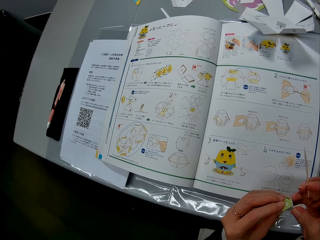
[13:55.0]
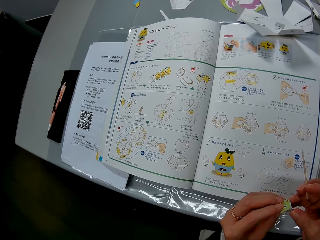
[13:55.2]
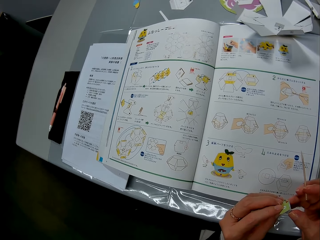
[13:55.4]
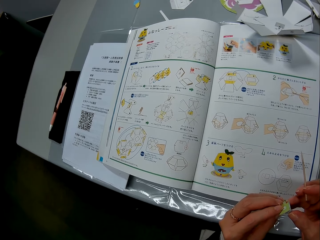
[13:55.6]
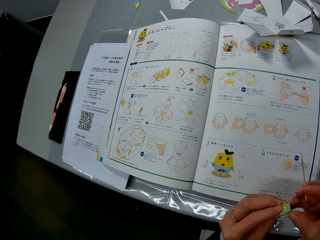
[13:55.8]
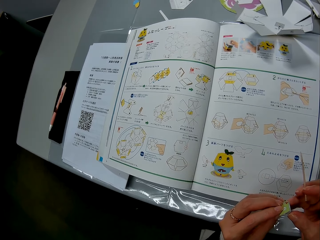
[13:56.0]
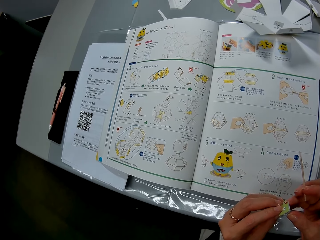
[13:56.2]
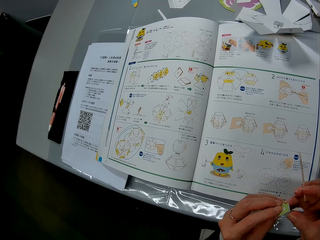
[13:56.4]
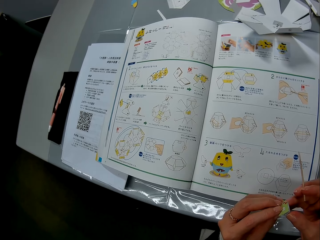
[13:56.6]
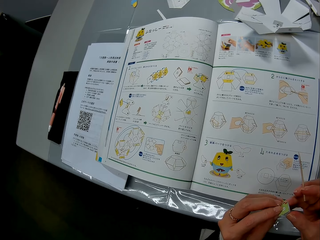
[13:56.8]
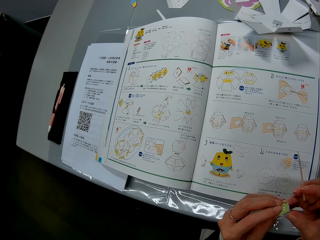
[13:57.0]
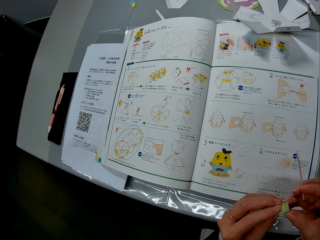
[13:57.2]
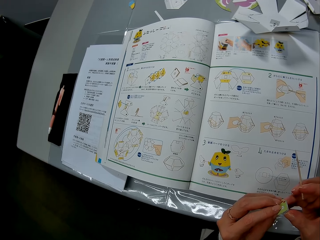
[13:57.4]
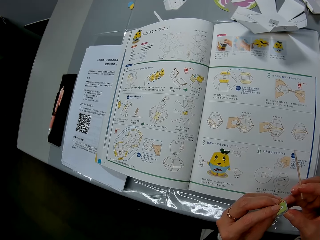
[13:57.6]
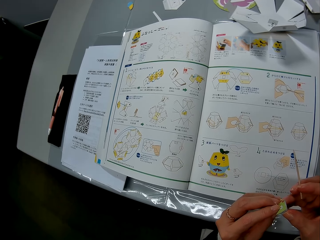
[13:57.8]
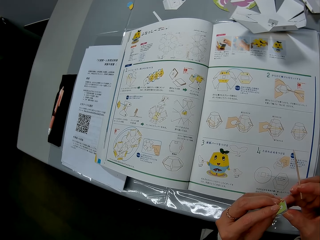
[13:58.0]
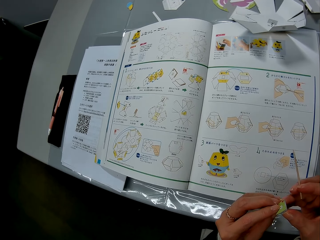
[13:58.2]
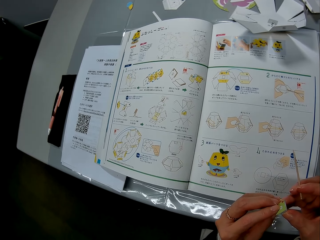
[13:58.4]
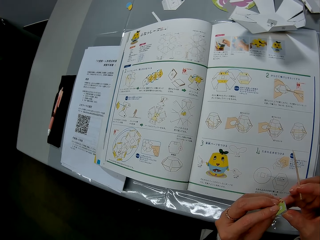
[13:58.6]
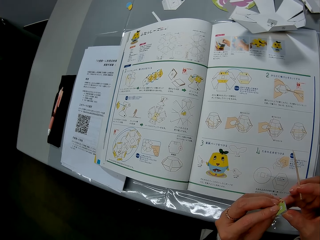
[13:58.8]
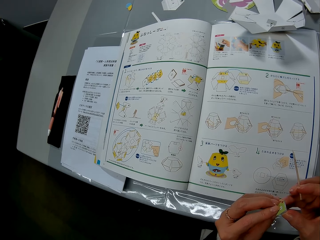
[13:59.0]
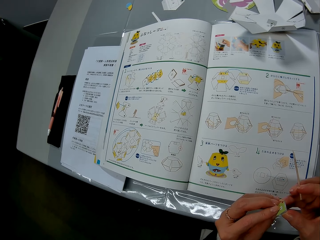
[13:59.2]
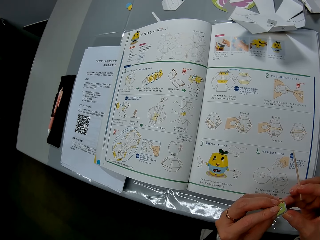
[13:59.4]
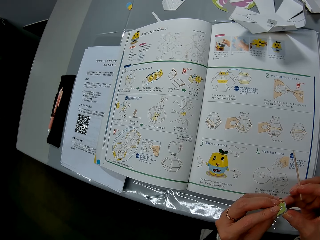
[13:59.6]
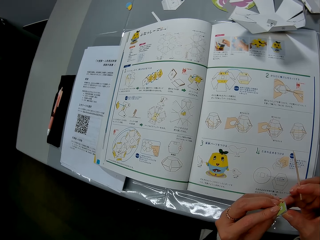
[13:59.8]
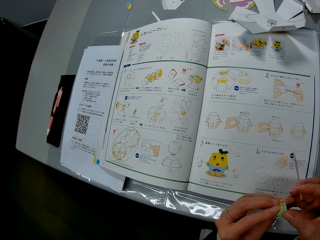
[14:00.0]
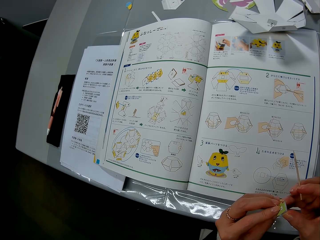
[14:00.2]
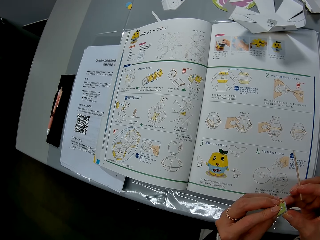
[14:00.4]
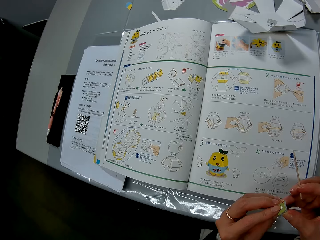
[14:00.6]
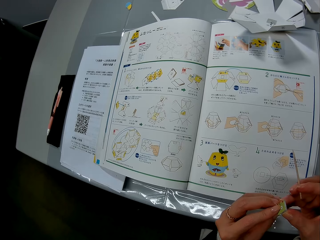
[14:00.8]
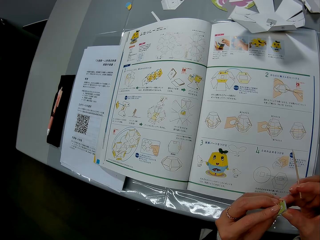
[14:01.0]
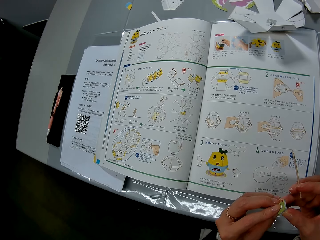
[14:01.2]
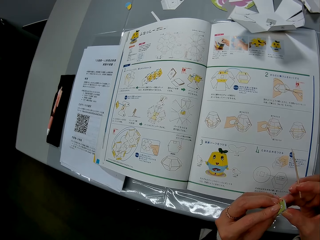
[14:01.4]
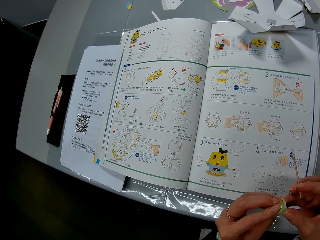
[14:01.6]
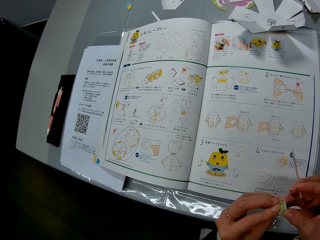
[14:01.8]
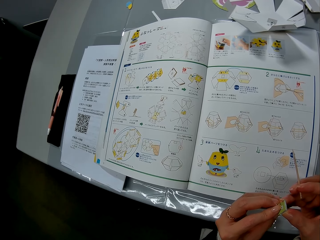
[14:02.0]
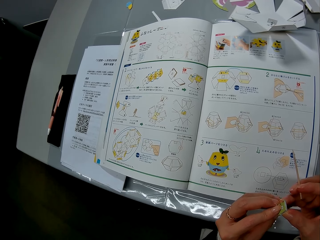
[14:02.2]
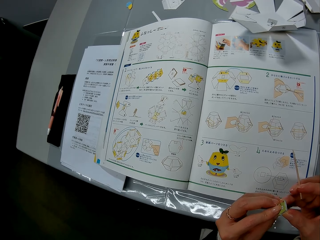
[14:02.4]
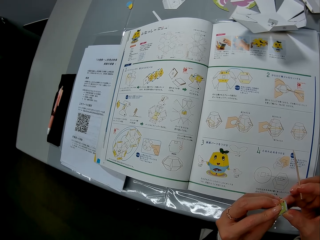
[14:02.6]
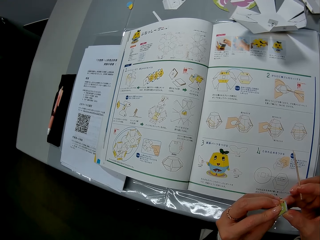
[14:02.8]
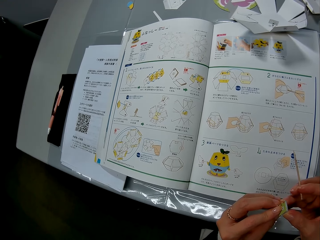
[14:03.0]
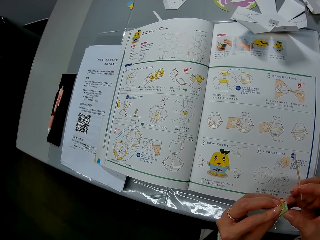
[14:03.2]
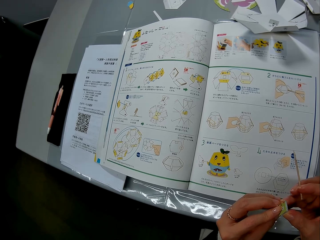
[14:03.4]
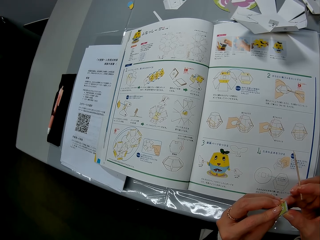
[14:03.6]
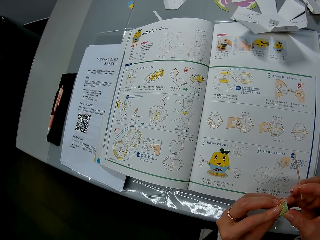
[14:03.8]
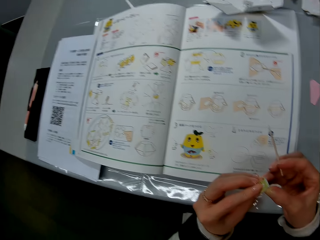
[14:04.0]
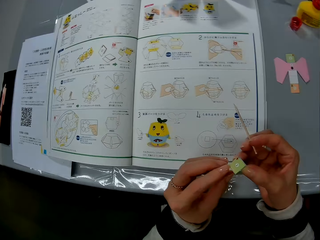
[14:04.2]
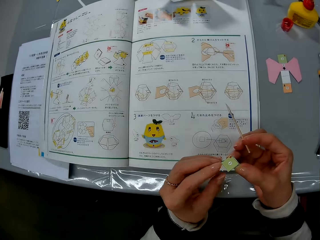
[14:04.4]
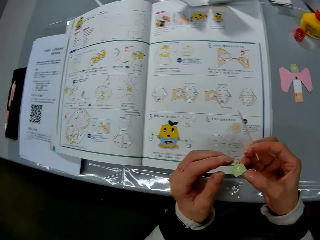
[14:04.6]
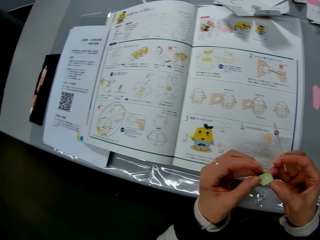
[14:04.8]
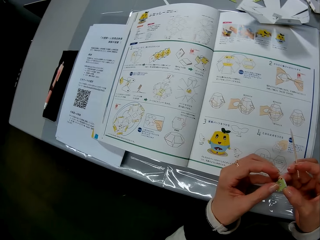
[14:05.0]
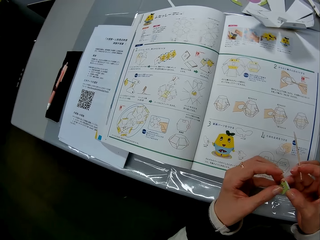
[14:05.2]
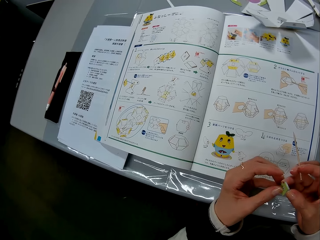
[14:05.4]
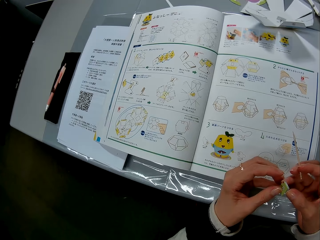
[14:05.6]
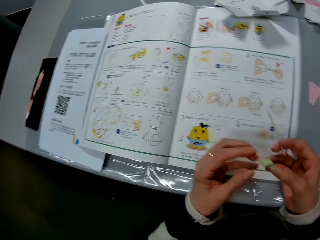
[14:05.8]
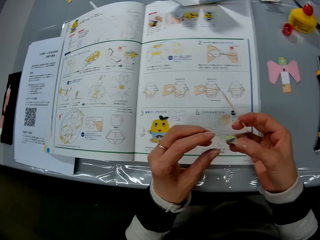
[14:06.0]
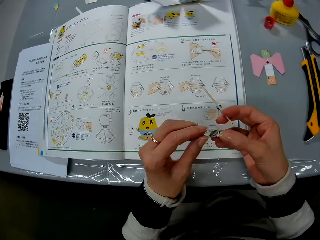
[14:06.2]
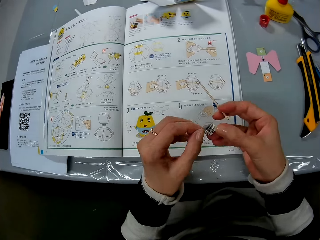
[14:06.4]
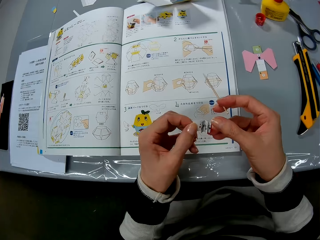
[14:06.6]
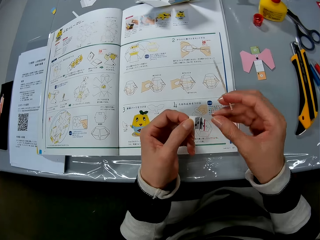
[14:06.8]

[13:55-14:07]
The camera wearer touches a piece of papercraft.

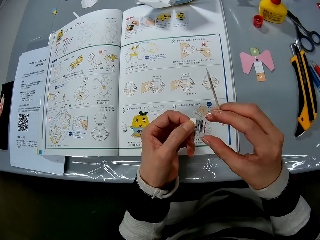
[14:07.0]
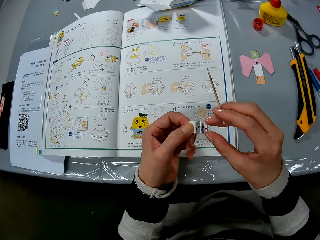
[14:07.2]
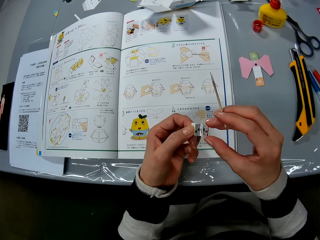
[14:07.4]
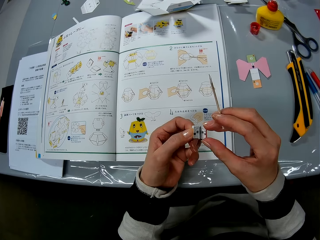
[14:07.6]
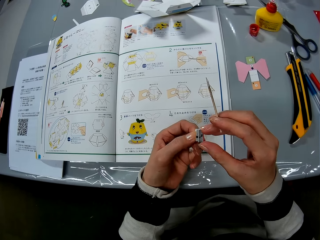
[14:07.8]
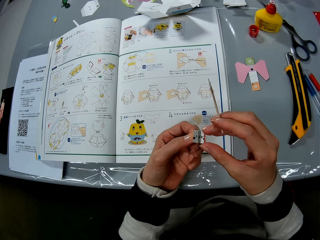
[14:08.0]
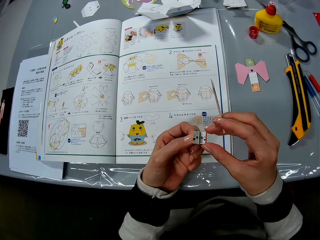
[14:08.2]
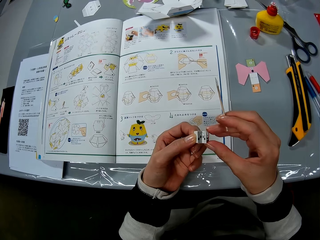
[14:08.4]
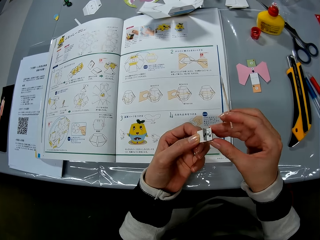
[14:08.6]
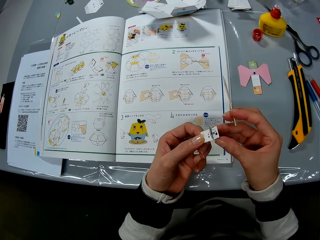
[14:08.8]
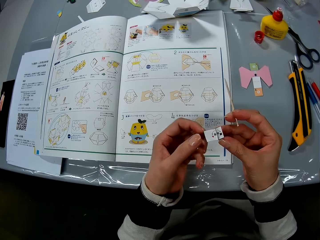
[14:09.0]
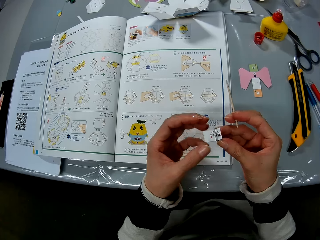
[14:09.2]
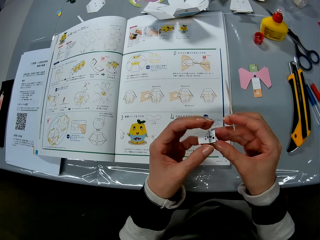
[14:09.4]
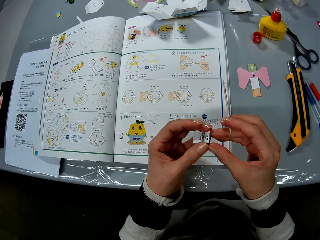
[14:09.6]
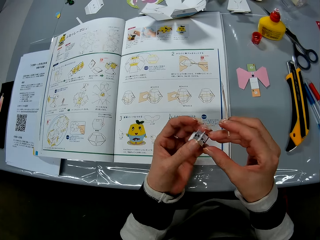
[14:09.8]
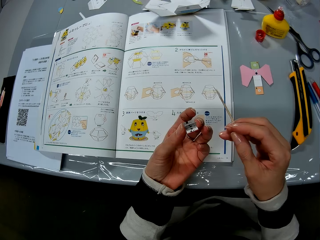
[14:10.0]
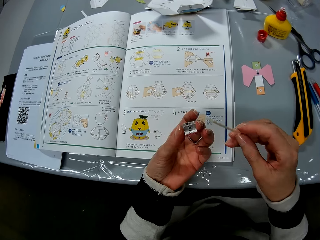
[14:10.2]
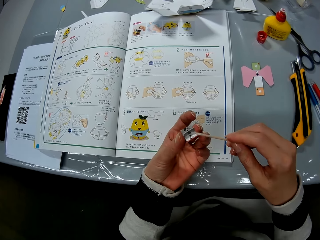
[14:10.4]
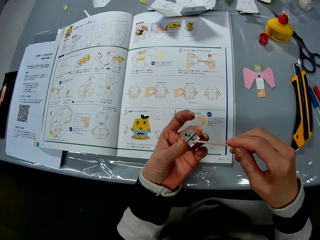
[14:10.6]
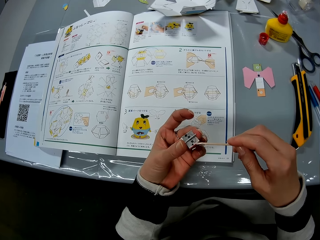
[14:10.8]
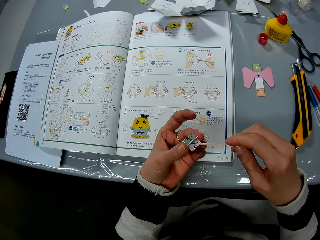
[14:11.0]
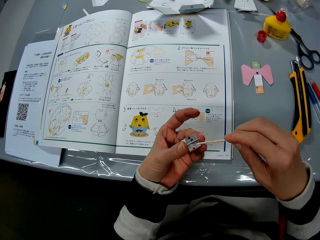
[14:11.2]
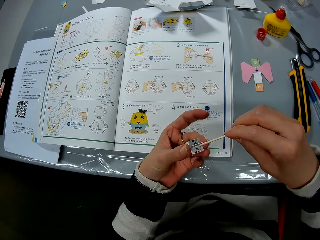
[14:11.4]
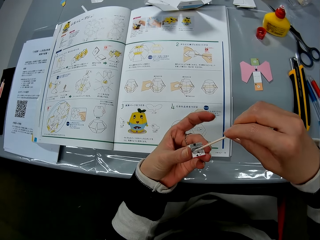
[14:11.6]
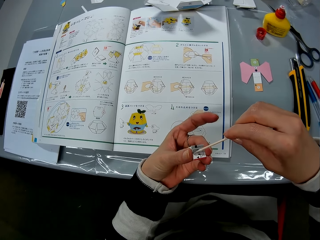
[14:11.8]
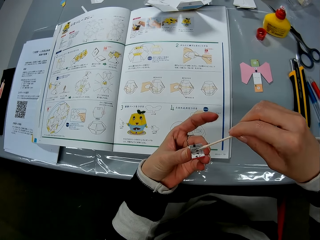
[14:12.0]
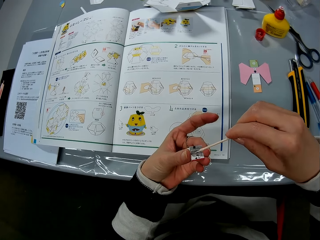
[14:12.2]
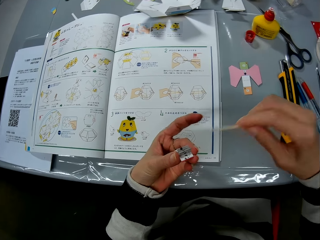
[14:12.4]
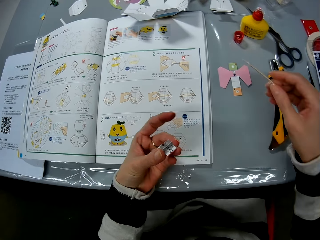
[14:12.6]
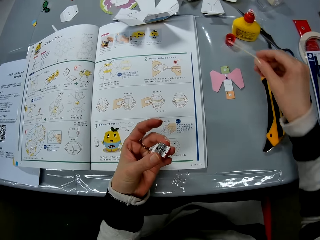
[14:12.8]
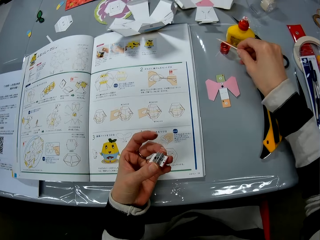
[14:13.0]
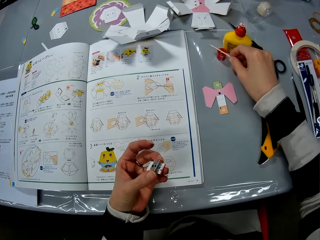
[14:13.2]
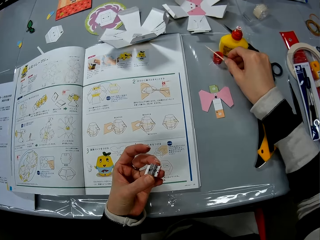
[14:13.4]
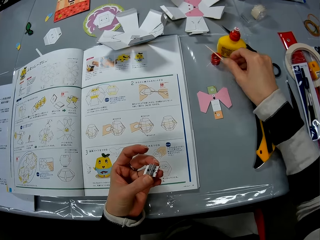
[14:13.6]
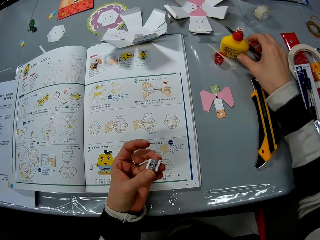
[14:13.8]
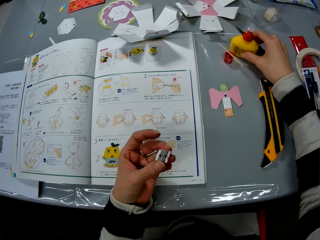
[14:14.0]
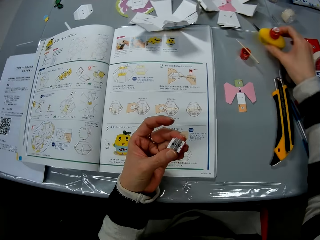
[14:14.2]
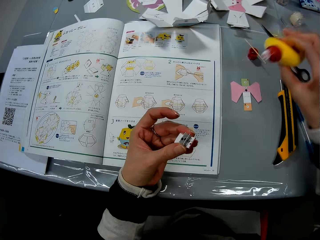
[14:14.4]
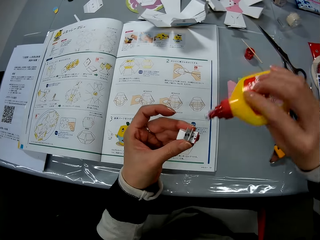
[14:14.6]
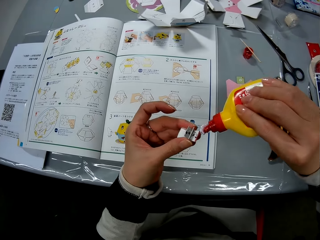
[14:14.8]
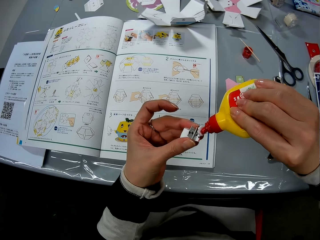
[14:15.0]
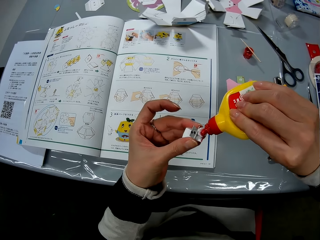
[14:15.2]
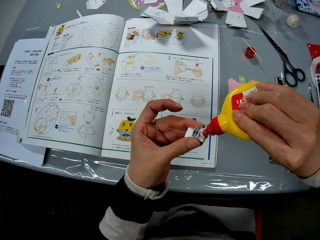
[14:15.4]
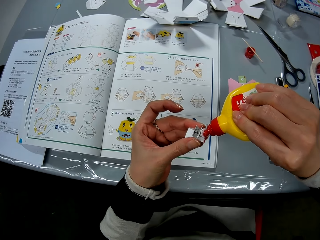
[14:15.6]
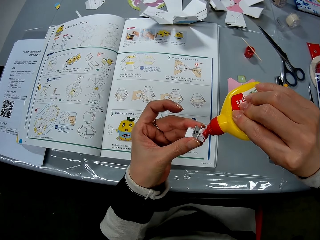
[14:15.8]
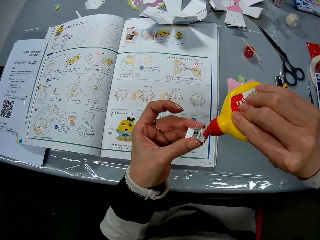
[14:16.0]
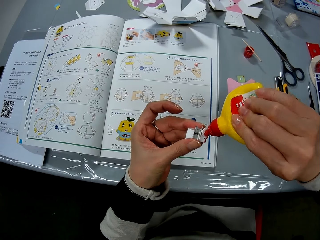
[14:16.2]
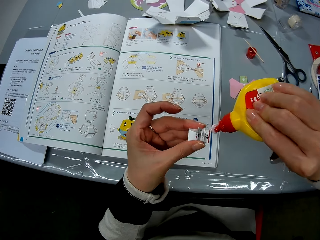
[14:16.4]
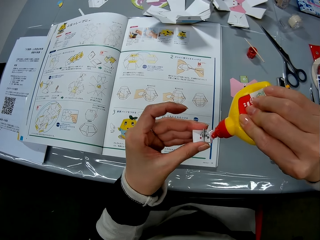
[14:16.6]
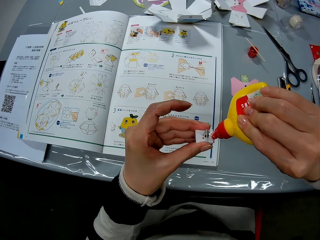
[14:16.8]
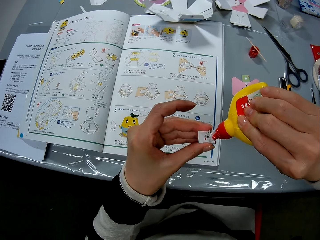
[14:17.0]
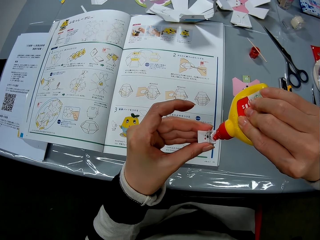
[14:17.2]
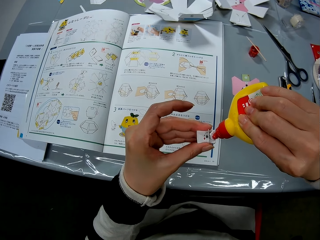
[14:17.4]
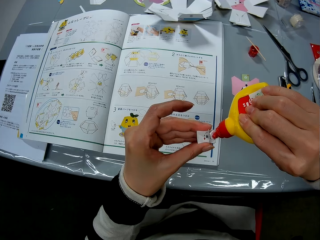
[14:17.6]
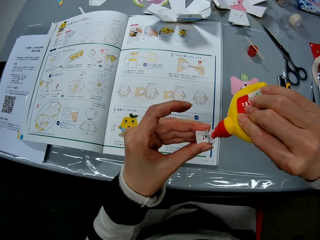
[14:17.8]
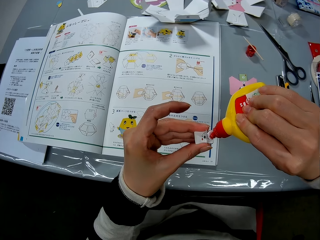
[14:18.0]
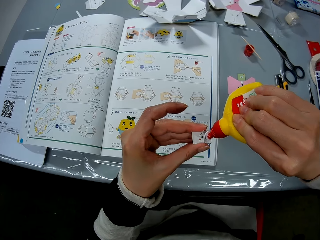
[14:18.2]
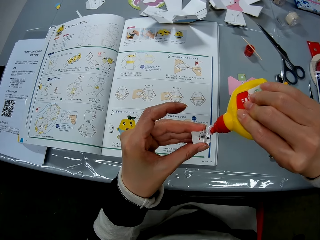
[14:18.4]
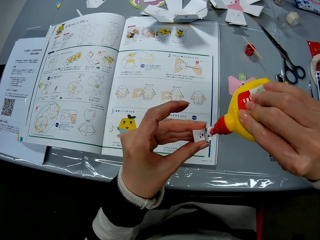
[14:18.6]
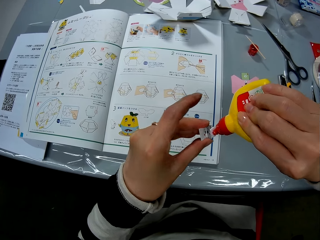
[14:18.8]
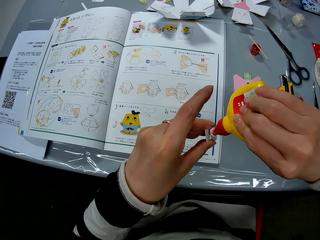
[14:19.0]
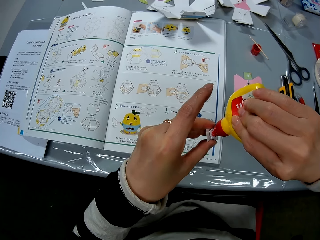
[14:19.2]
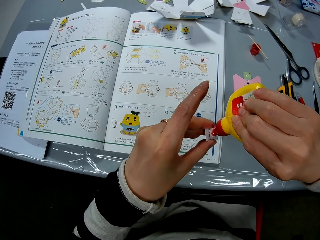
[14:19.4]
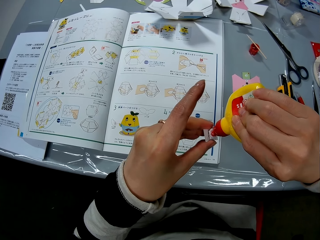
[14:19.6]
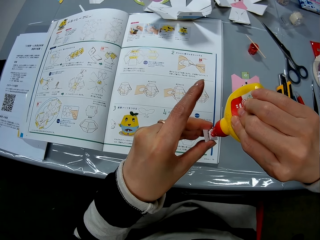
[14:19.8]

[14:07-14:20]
The camera wearer applies glue on the piece of craft paper with a stick. They fix the stick into the papercraft. They drop the stick on the glue bottle cover. They pick up a glue bottle from a table. They apply glue on the piece of craft paper.
